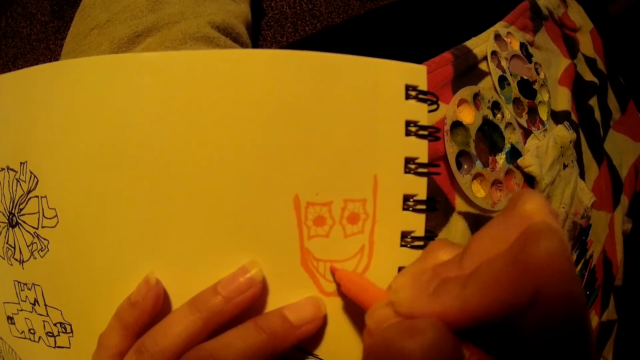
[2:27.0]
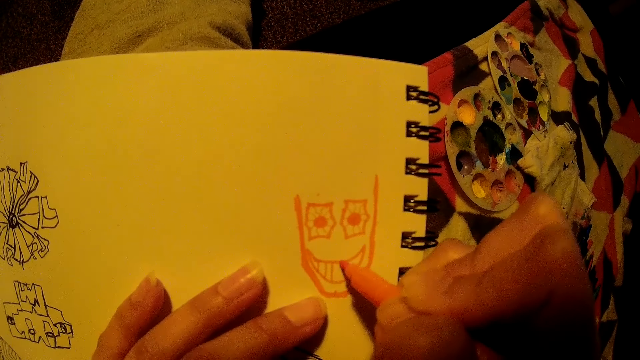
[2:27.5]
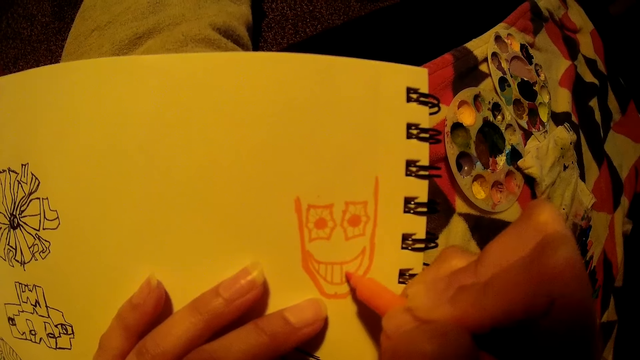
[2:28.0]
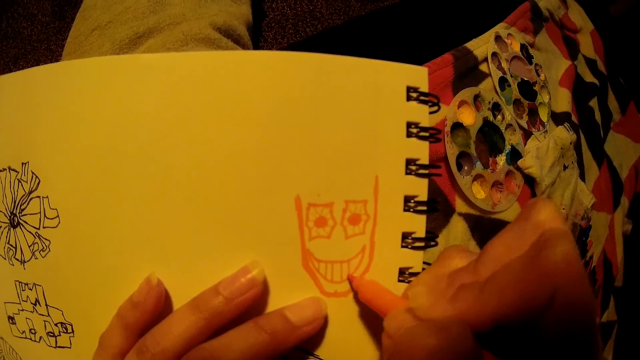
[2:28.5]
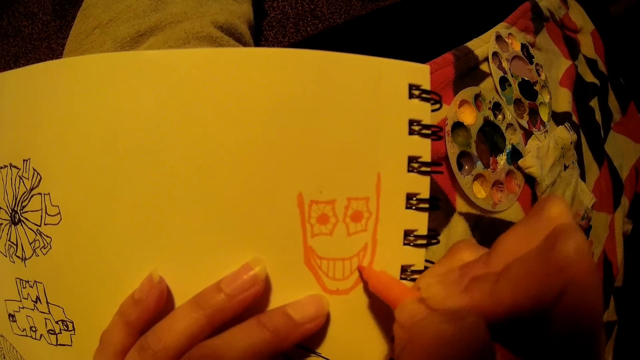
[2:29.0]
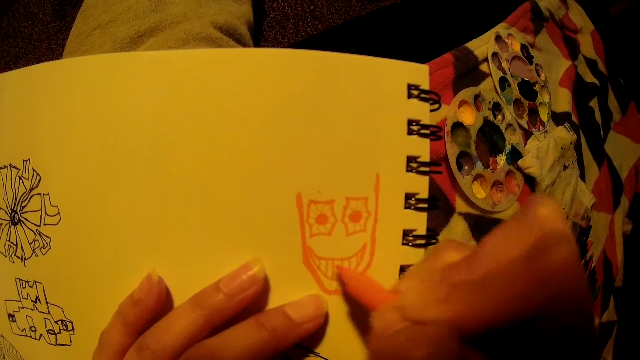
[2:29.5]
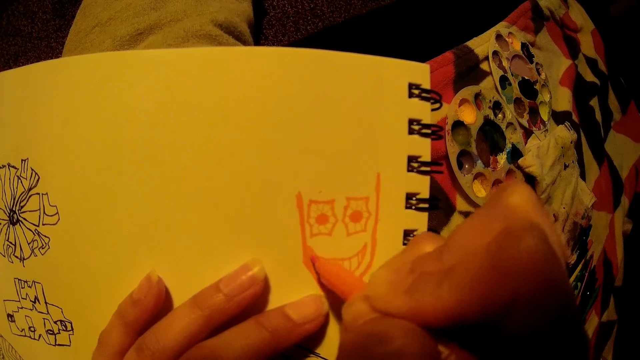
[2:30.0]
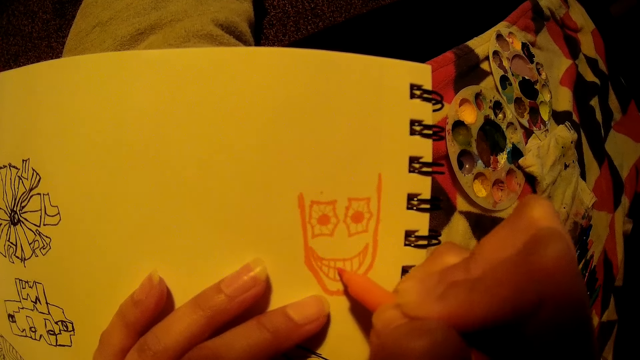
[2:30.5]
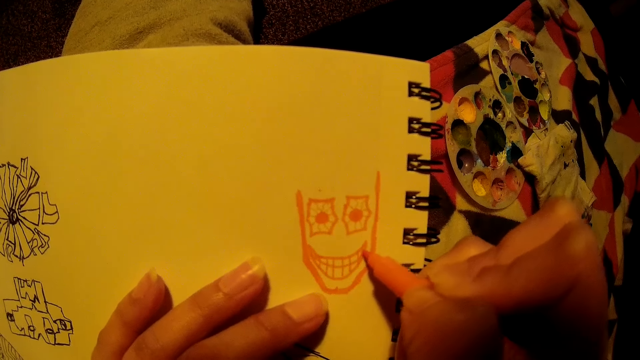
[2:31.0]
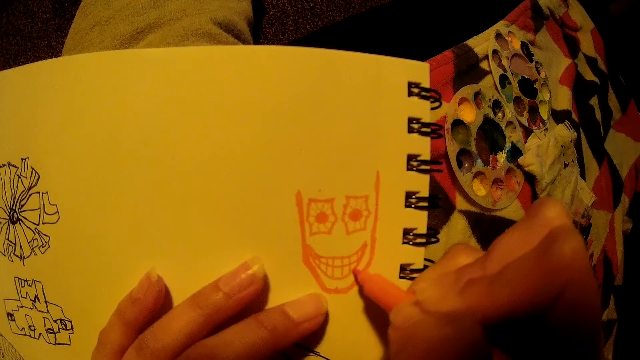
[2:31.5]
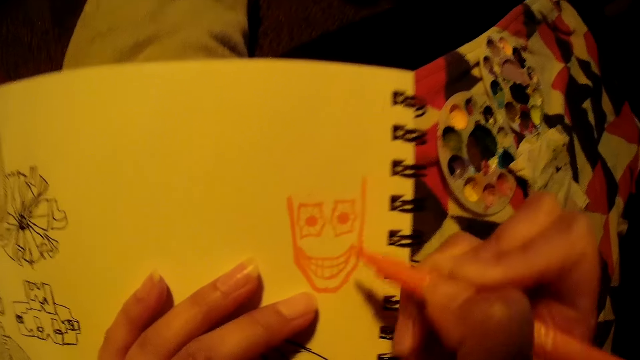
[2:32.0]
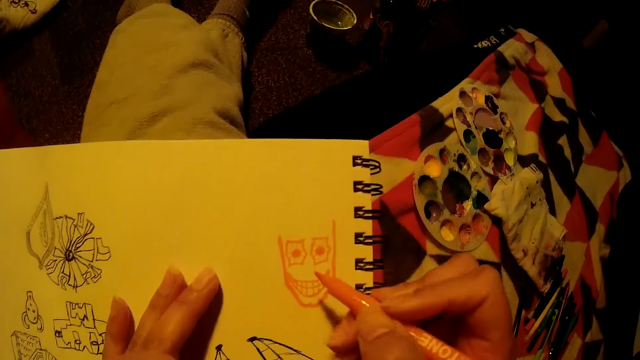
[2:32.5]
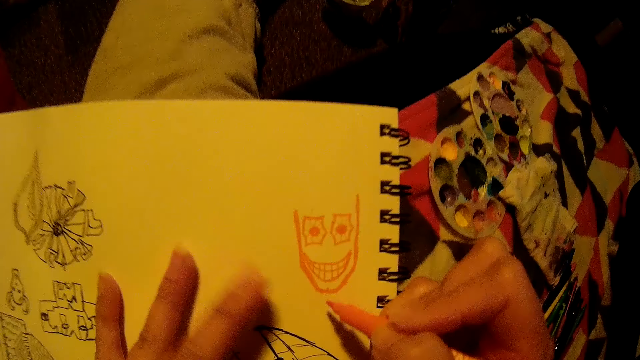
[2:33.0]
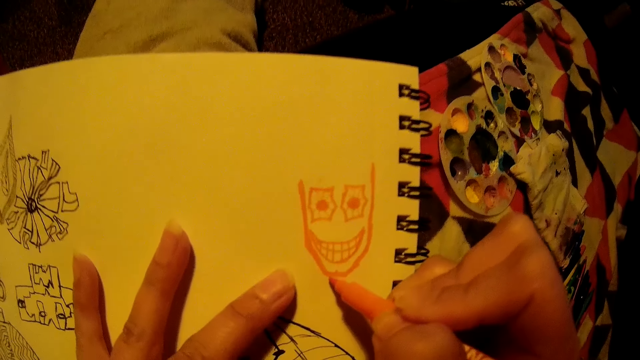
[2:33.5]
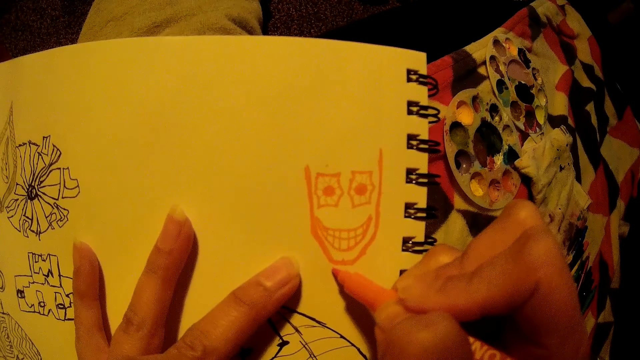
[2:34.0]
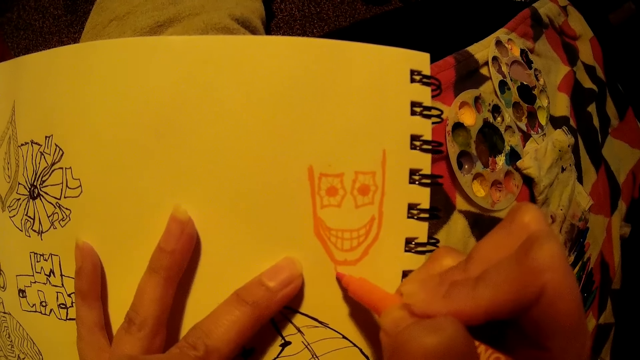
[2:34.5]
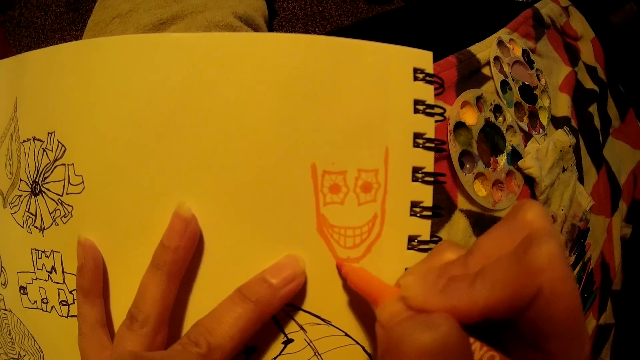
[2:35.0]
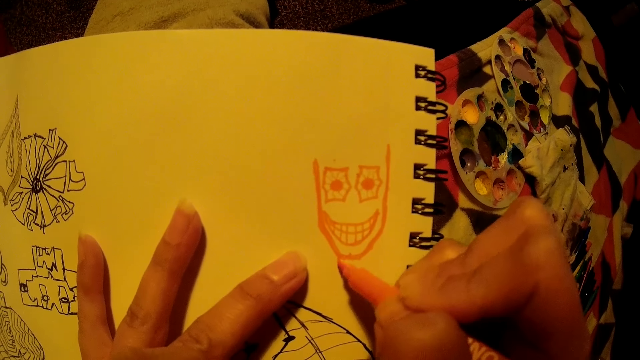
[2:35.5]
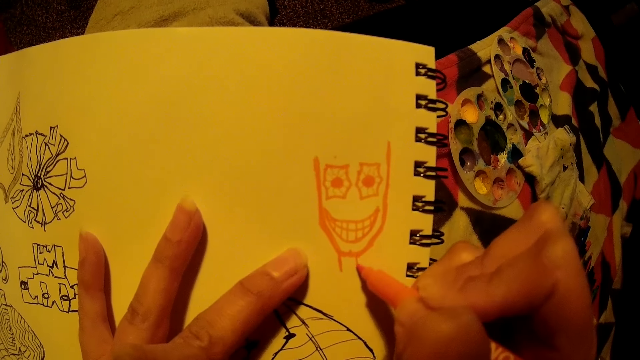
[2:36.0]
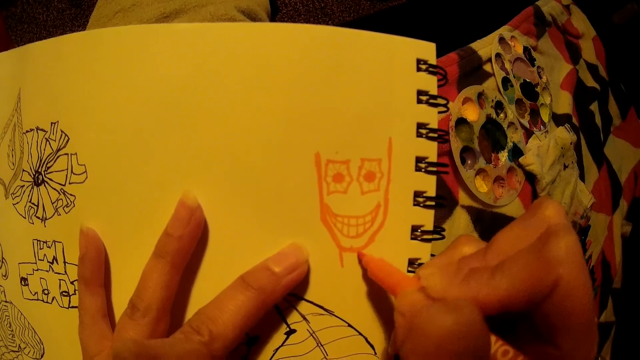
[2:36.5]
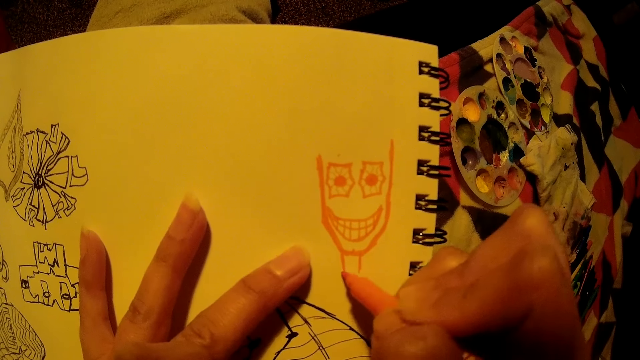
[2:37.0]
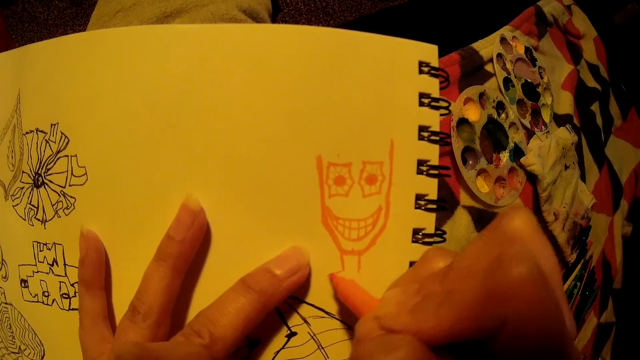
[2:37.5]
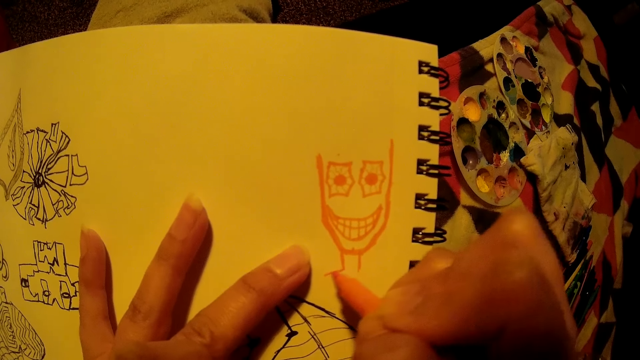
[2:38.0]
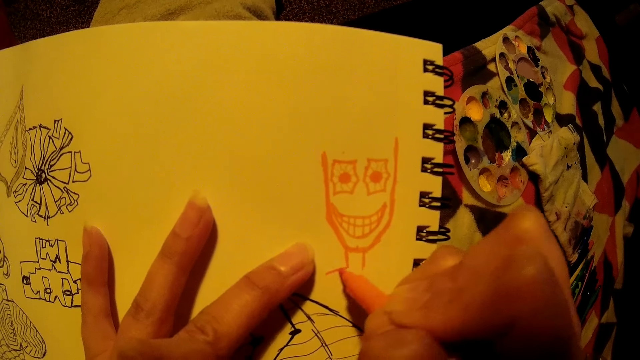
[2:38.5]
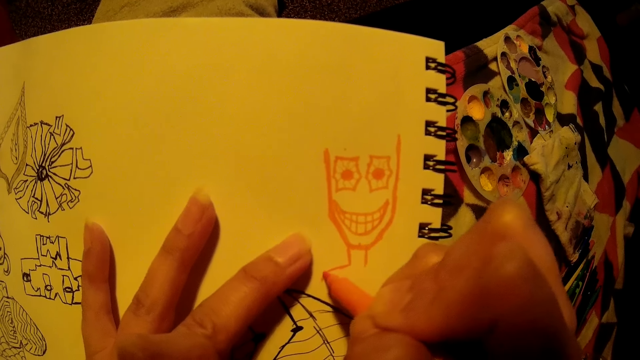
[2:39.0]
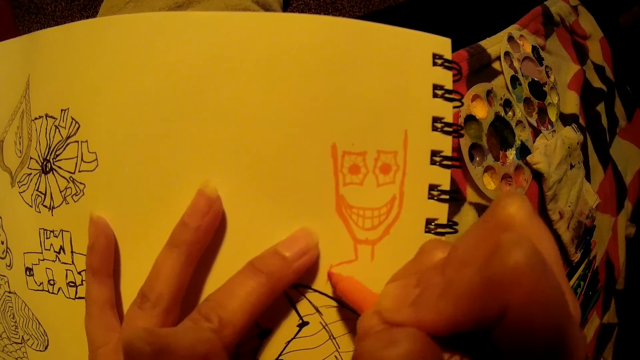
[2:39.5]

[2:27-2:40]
The camera wearer draws on a paper pad with a drawing pen. They draw on the paper pad with the drawing pen again. They lift up the drawing pen. They draw on the paper pad with the drawing pen. They draw on the paper pad with the drawing pen again.

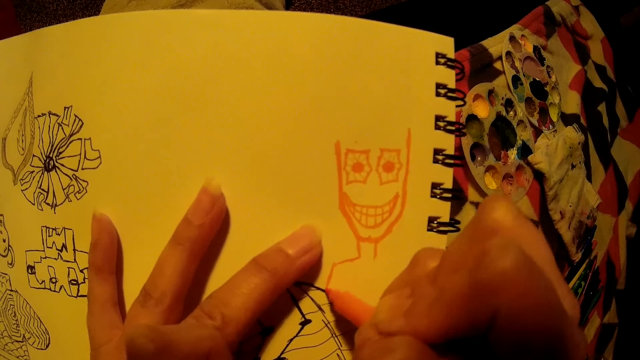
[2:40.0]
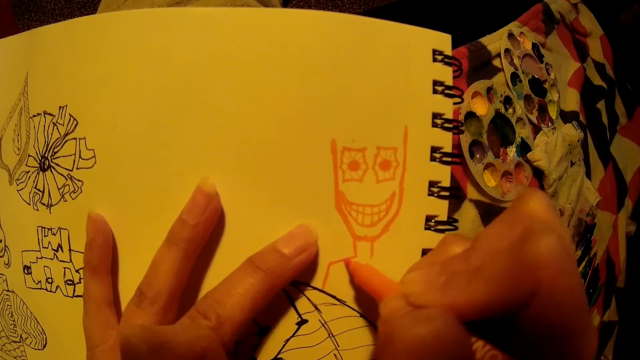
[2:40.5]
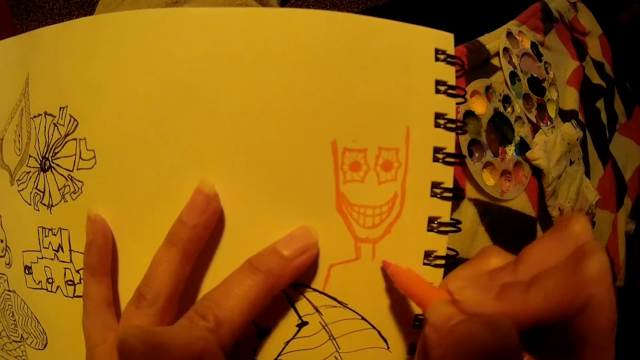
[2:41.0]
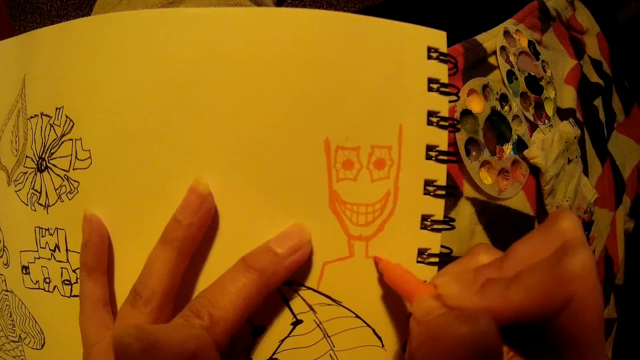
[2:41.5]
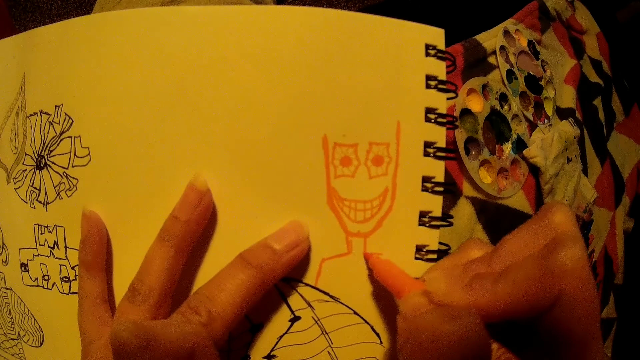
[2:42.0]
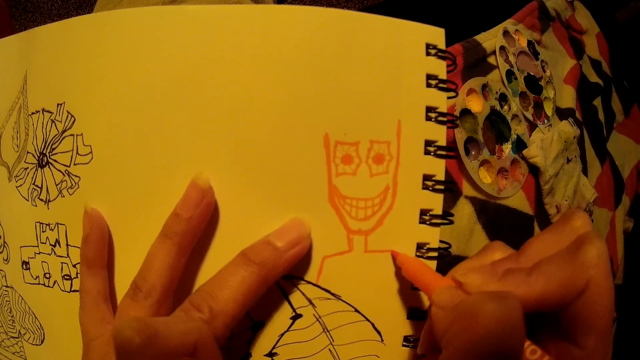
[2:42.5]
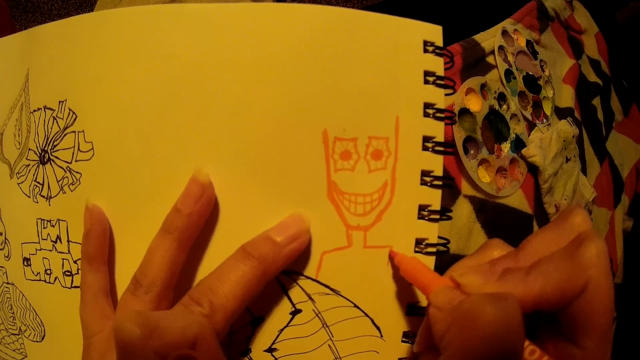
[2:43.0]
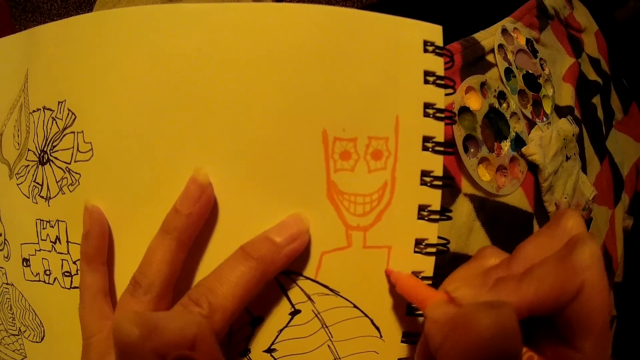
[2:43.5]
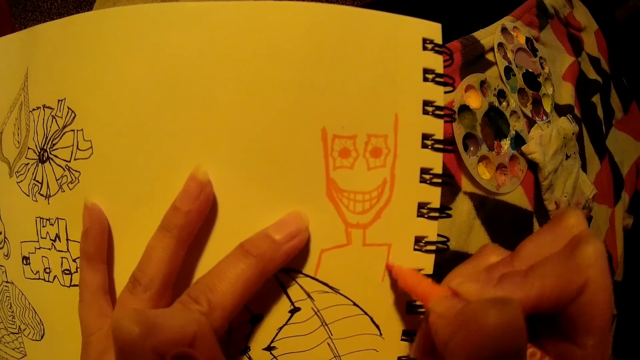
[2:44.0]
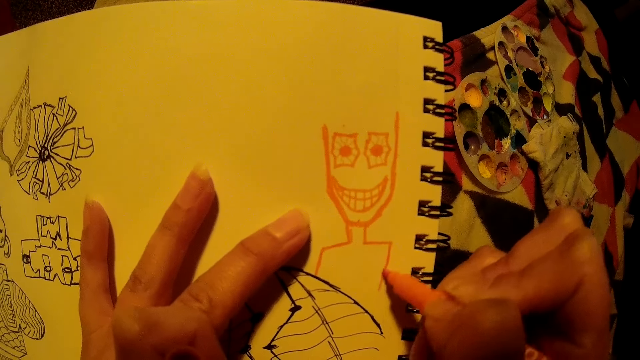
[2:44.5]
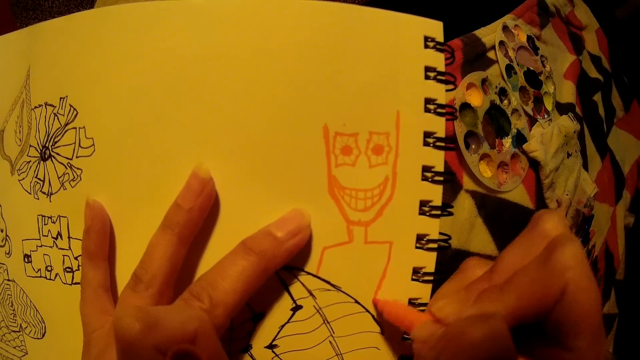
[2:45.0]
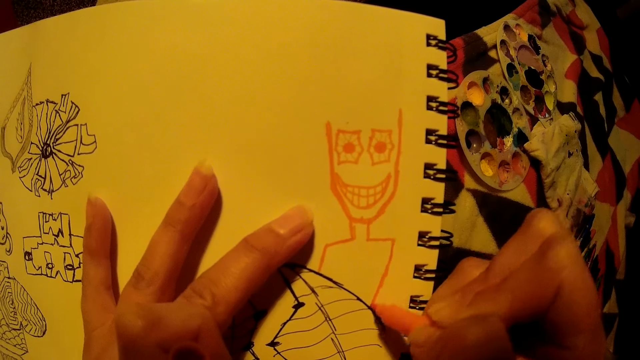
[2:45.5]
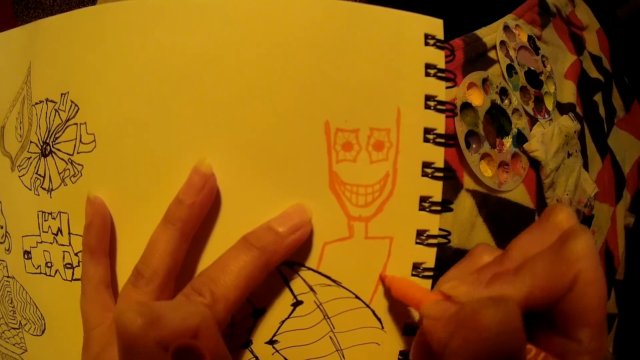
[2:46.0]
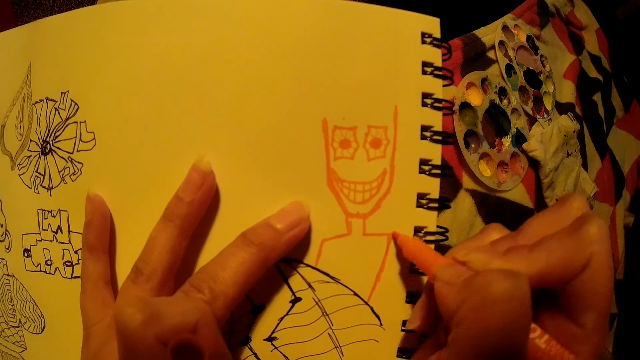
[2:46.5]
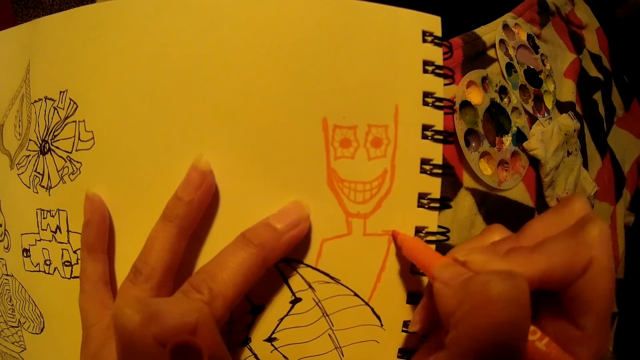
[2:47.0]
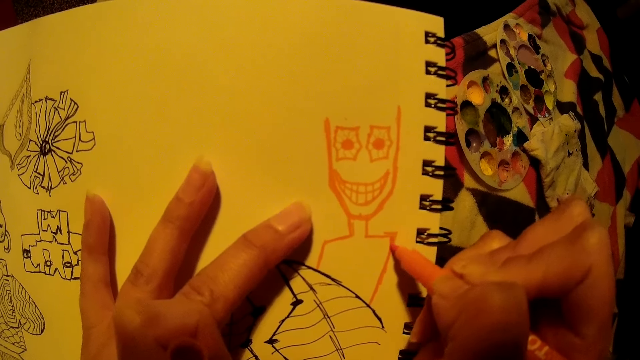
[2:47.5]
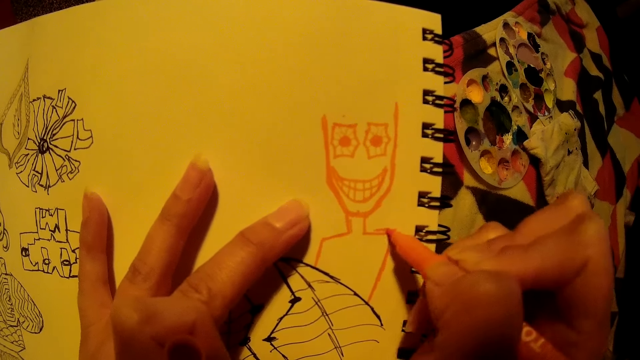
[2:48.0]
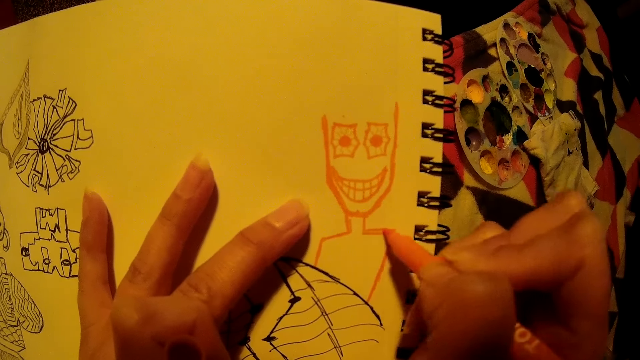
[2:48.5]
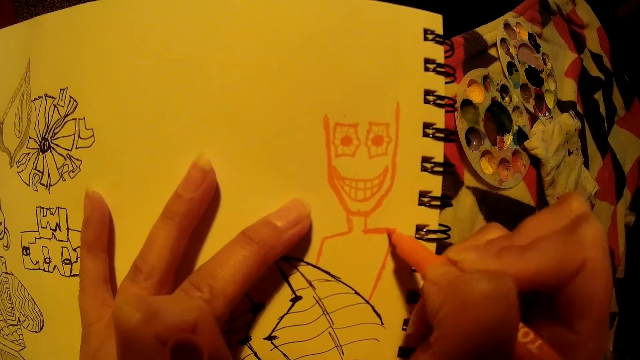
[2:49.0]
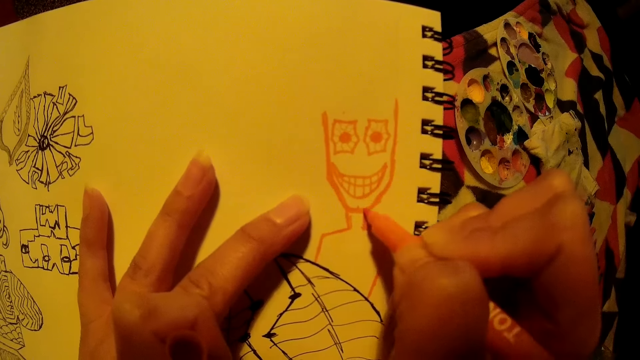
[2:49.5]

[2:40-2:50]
The camera wearer draws on a paper pad with a drawing pen. They draw on the paper pad with the drawing pen again.
